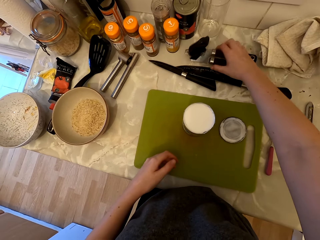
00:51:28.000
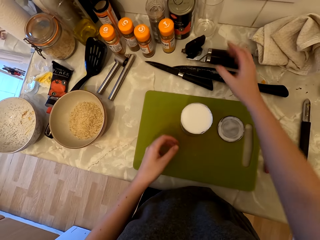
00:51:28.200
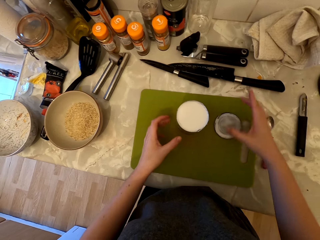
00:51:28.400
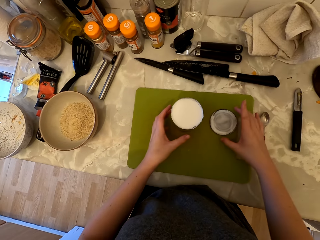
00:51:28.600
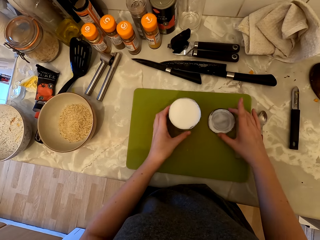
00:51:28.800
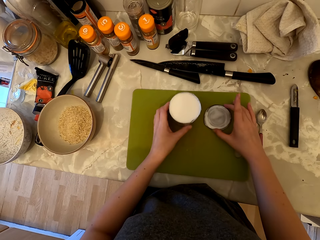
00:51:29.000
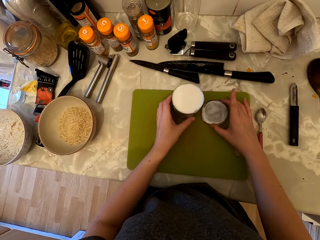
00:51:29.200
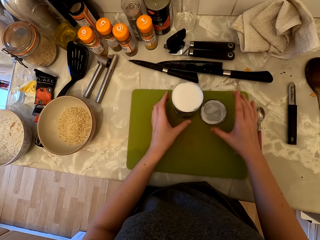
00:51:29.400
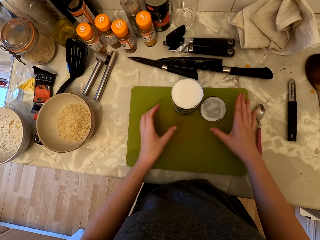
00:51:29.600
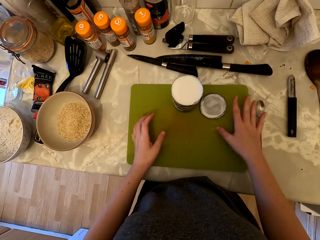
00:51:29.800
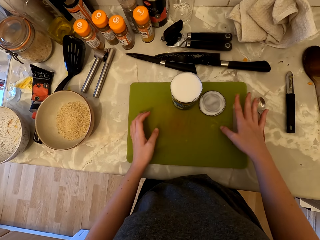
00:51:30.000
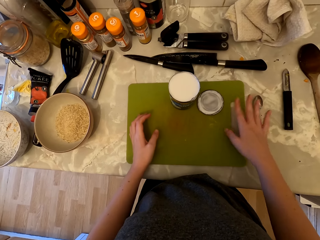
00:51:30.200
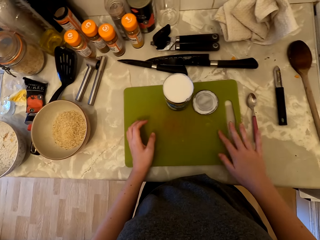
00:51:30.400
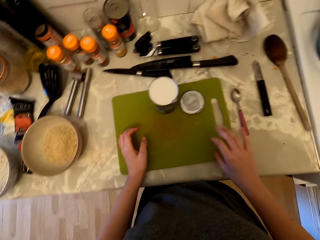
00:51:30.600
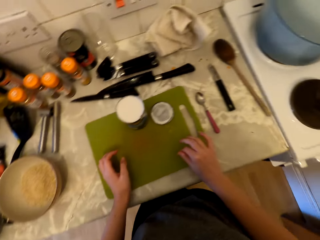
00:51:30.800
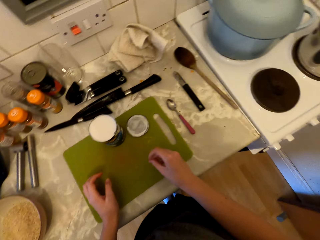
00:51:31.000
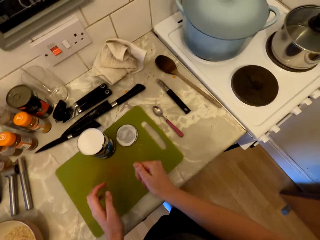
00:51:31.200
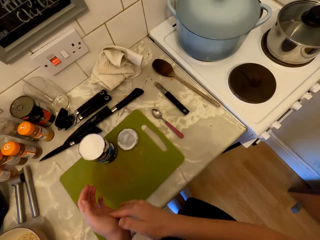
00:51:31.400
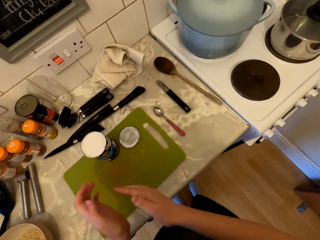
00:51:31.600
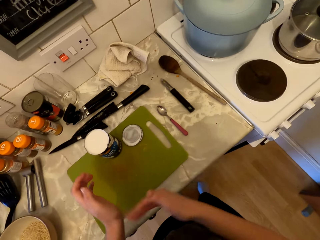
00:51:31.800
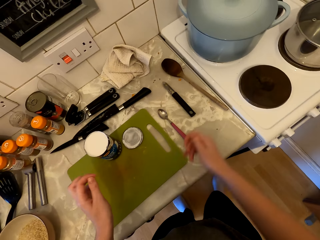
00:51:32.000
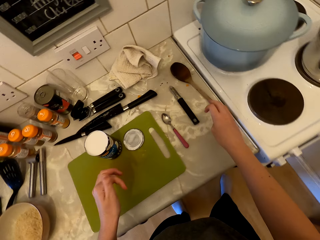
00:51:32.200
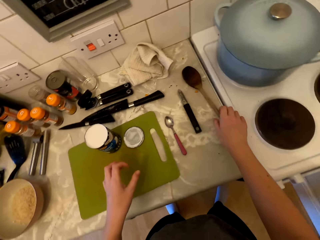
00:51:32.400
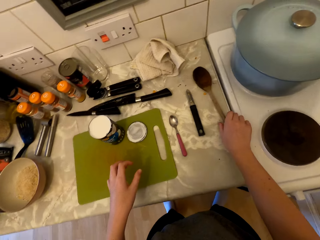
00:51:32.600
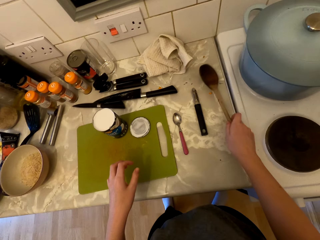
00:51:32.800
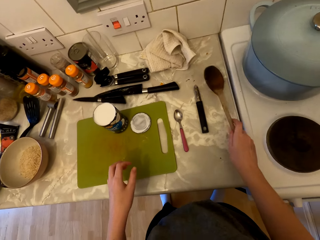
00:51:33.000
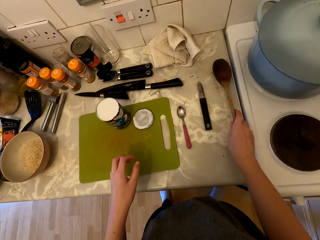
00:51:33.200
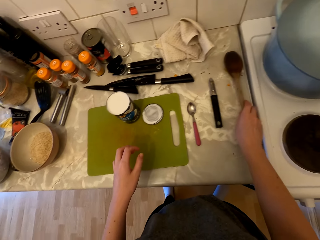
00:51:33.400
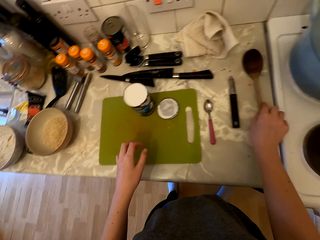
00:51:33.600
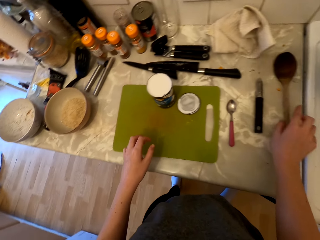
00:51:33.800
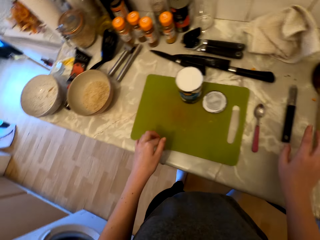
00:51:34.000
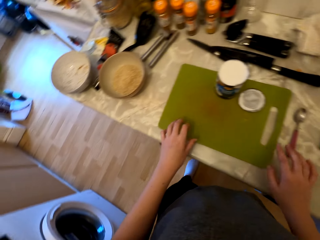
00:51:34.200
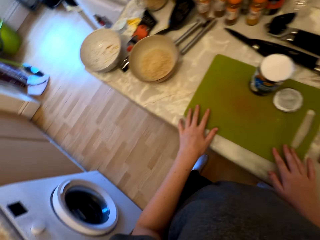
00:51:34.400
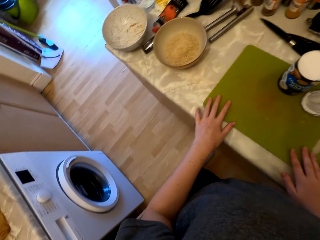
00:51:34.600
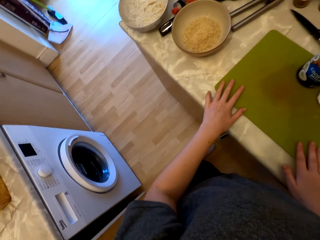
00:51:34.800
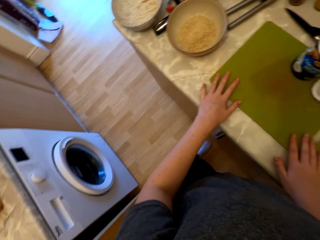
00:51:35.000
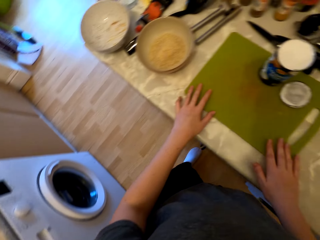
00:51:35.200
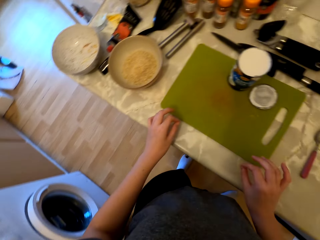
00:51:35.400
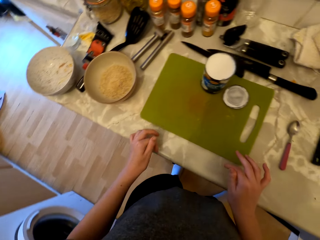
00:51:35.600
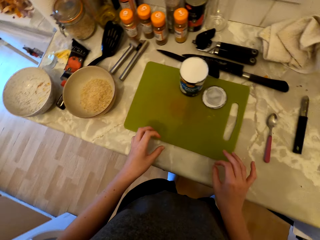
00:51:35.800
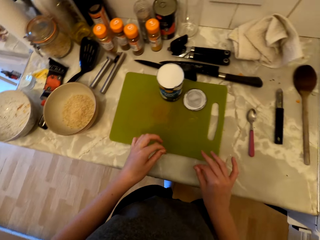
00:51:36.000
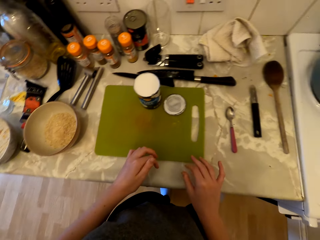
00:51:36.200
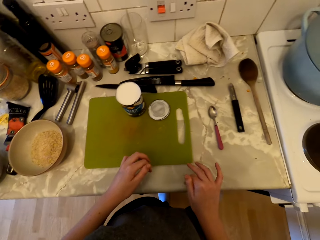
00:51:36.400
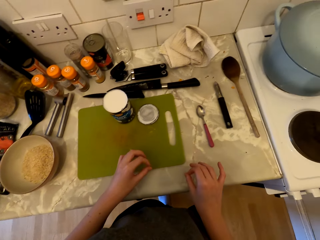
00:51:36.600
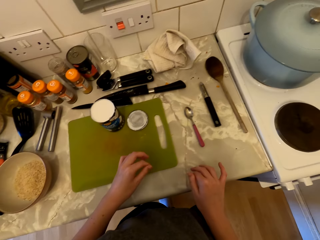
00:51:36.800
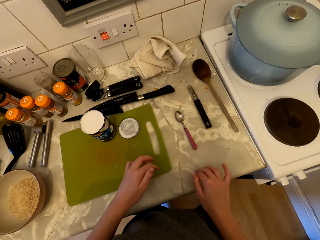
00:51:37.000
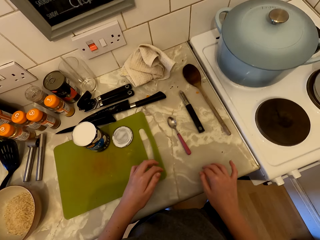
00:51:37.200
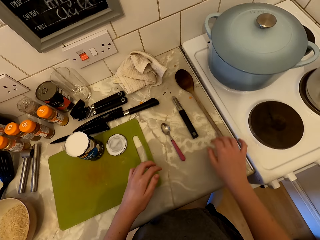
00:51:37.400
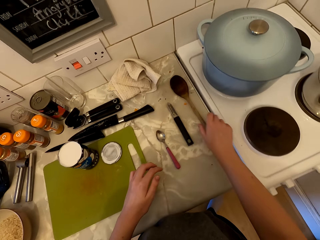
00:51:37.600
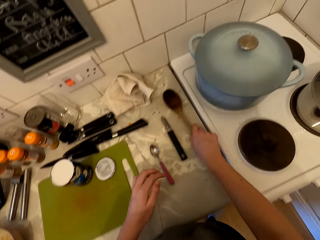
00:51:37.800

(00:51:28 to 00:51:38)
The camera wearer puts the can opener on the counter. They touch the coconut milk can and move the container on the board. They touch the cooking stick. They shortly lift the spoon. They touch the chopping board and move the board.

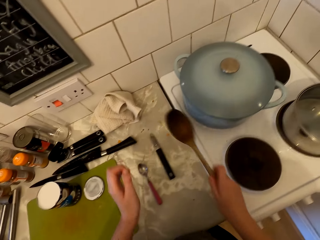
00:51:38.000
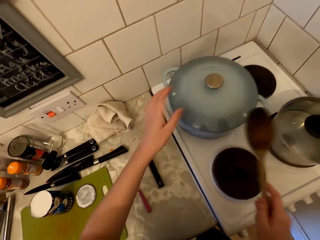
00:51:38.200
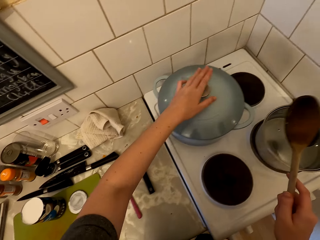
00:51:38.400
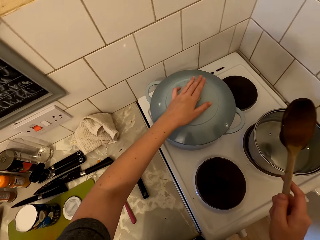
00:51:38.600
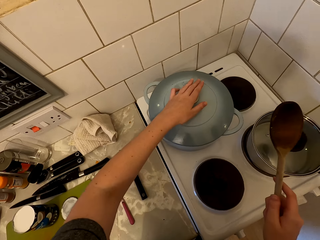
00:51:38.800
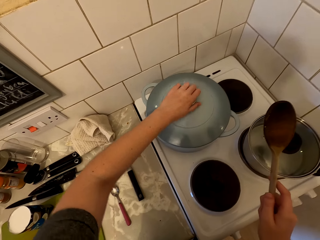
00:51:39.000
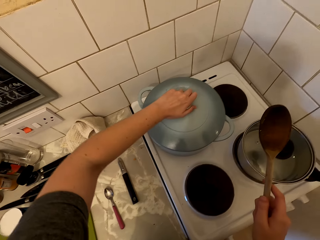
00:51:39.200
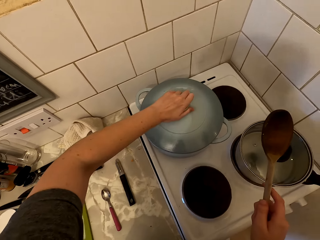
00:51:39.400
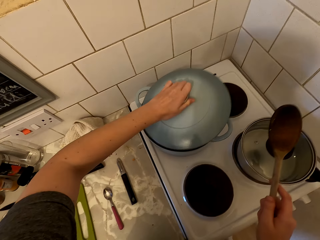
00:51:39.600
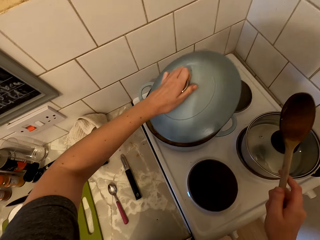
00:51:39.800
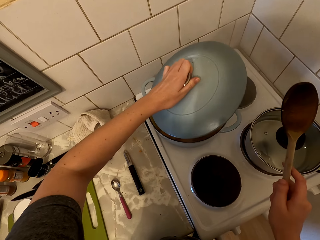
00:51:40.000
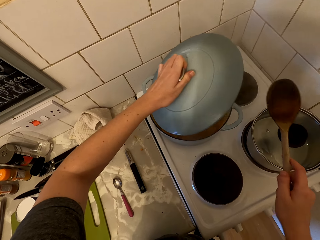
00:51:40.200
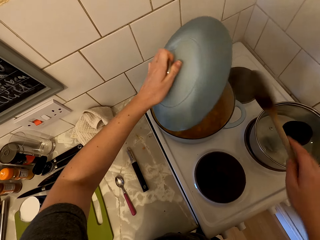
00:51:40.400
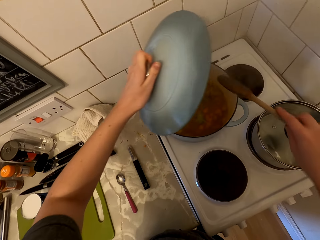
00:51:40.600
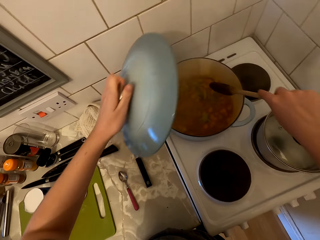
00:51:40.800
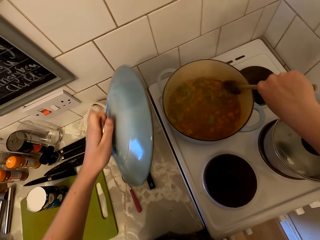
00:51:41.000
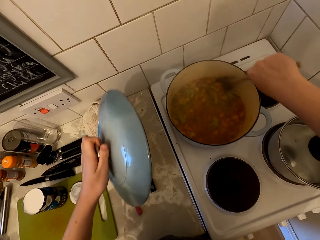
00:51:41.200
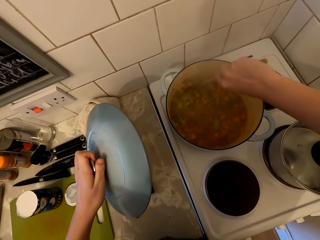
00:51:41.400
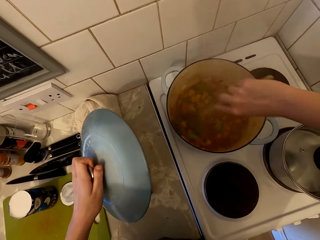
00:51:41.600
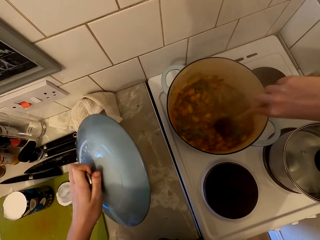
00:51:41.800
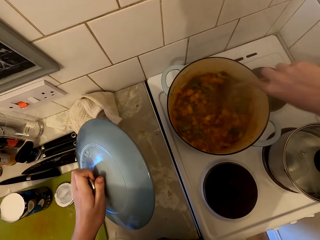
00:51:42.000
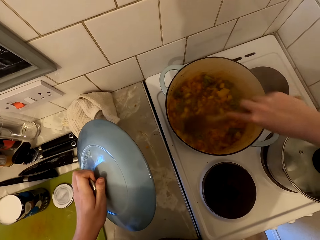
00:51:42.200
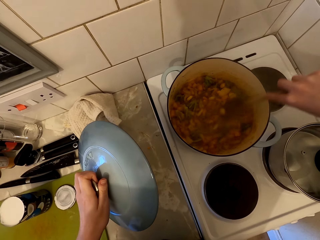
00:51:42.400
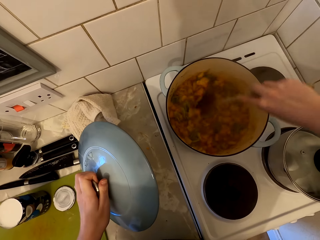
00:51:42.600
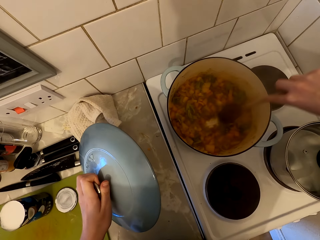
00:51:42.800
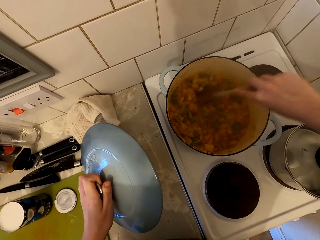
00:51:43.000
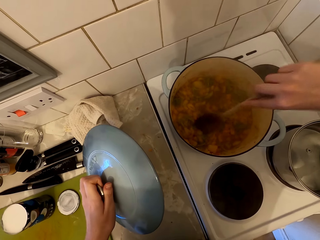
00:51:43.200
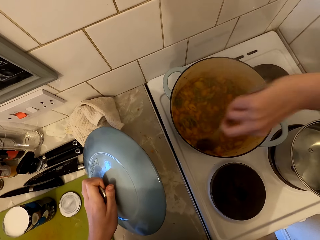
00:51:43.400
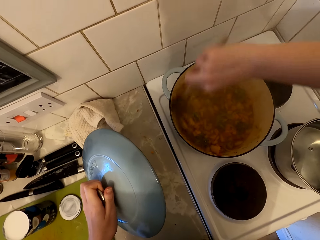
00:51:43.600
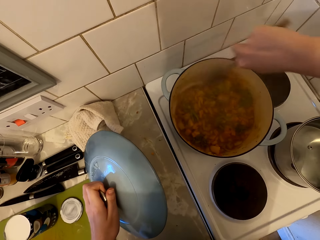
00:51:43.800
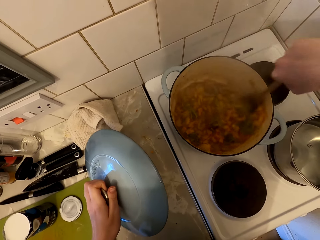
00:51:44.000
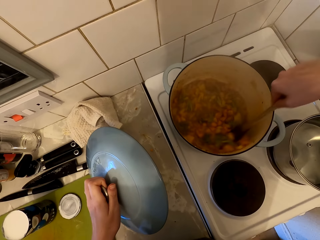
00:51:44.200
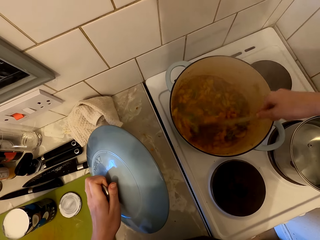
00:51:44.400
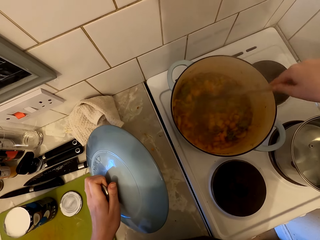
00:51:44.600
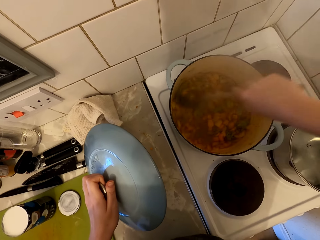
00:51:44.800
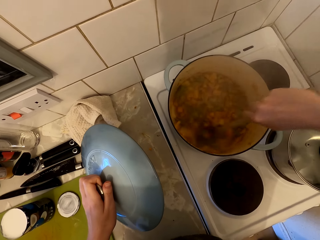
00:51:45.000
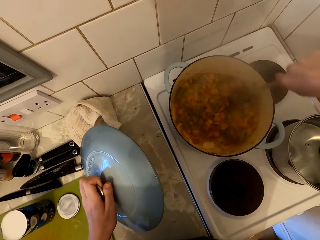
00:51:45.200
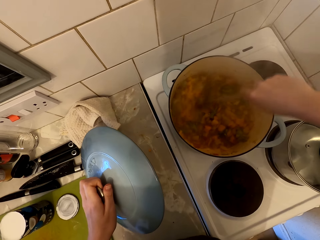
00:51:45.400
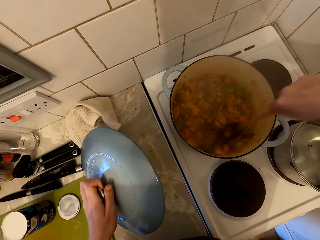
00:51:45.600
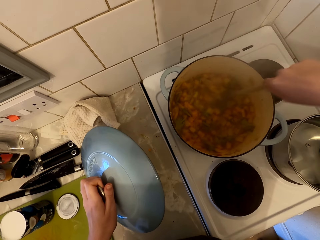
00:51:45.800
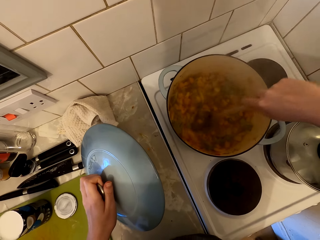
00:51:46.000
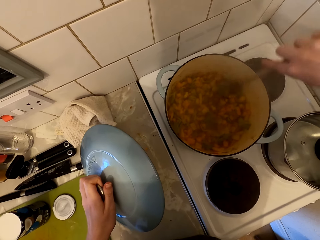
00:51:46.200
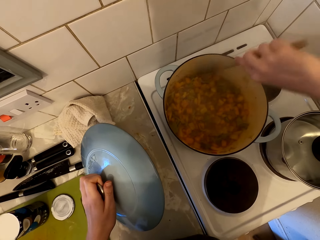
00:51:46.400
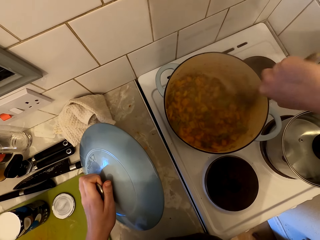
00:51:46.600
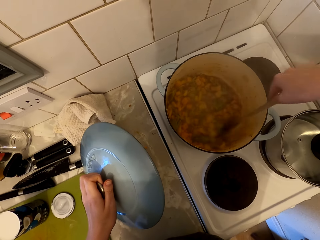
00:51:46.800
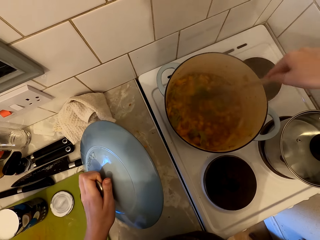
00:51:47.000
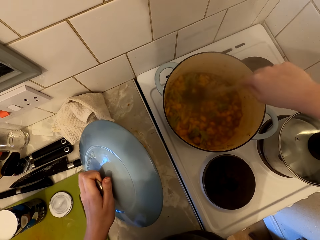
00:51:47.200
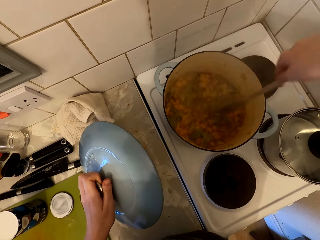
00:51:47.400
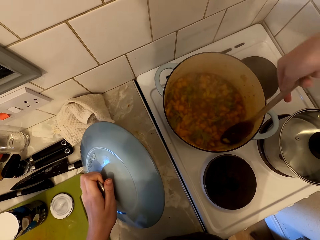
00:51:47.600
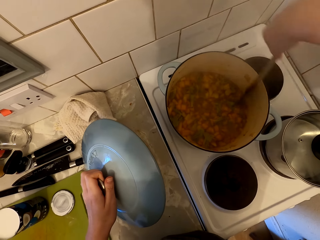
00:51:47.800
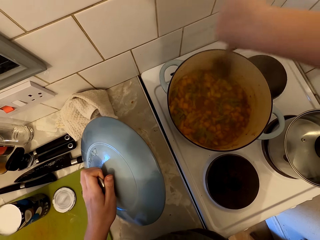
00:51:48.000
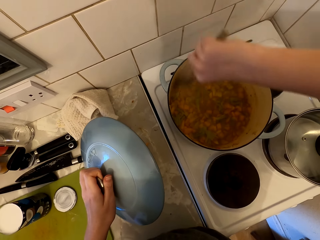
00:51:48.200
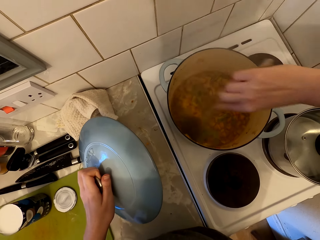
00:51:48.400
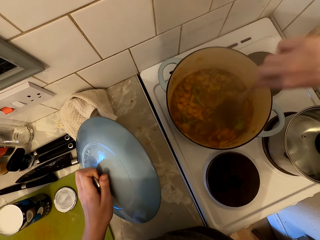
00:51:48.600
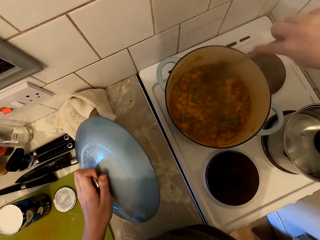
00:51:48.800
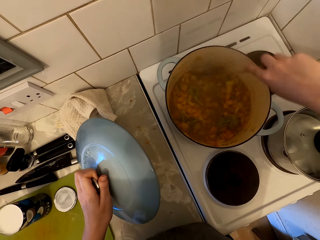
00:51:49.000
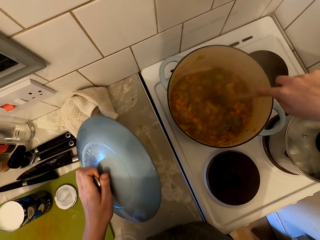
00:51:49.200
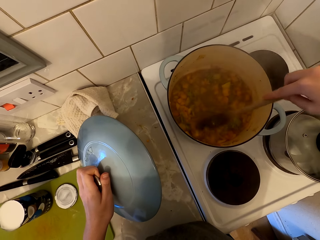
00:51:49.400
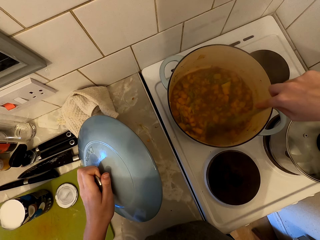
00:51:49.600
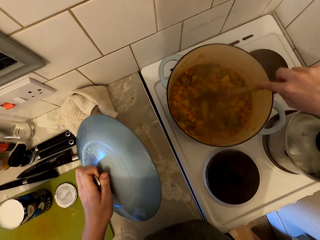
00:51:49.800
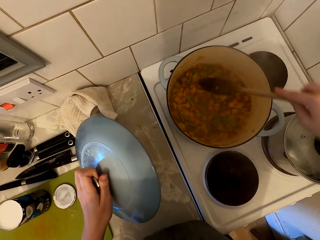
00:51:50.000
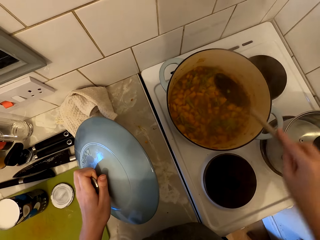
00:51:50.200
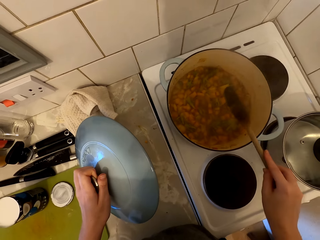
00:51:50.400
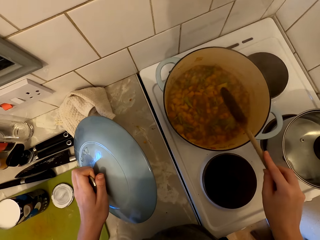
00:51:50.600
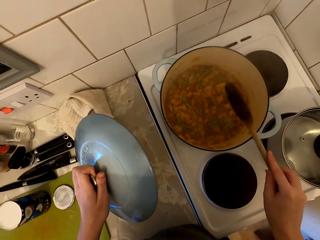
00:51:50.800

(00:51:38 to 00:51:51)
The camera wearer picks up the cooking stick. They open the cooking pan lid. They stir the food.
